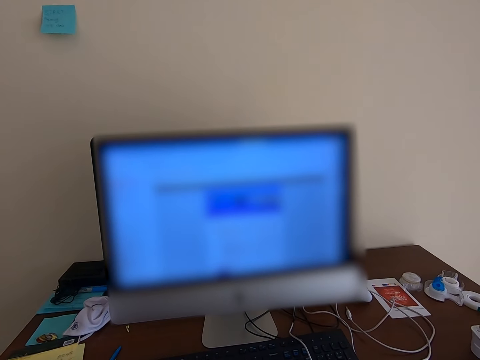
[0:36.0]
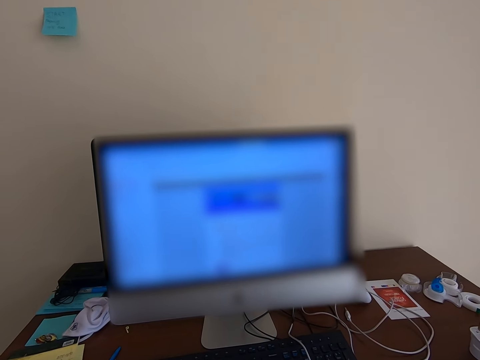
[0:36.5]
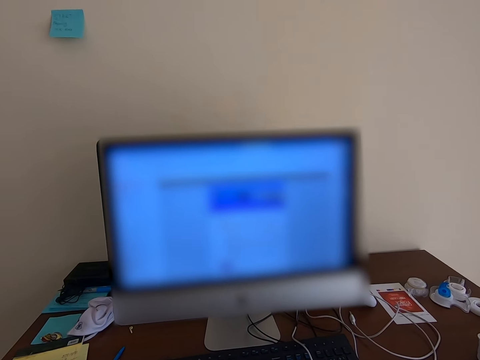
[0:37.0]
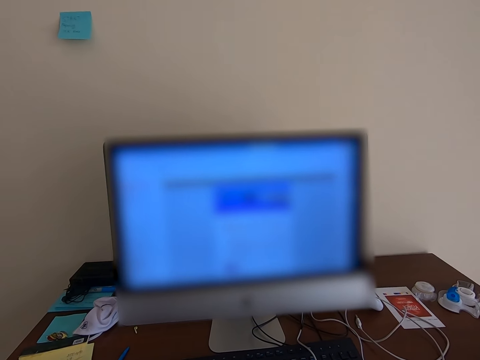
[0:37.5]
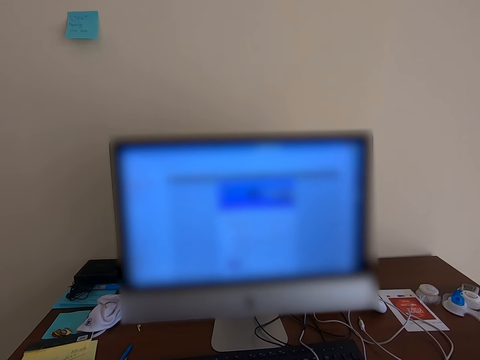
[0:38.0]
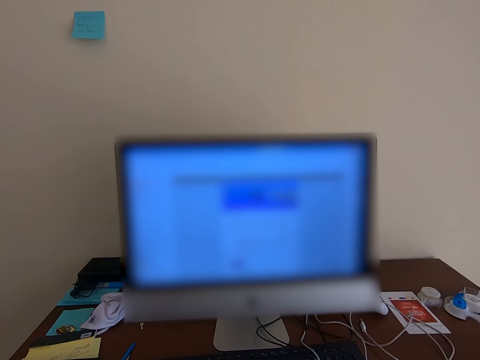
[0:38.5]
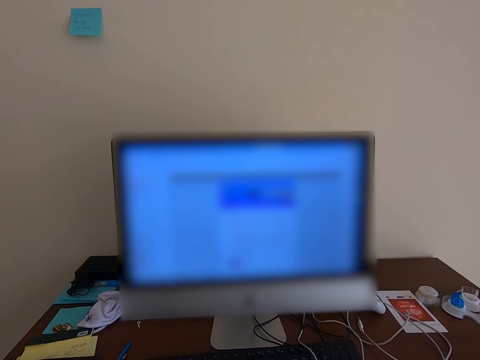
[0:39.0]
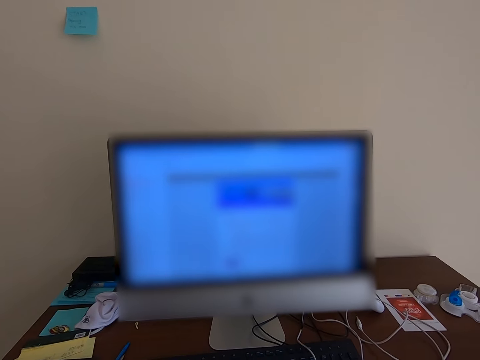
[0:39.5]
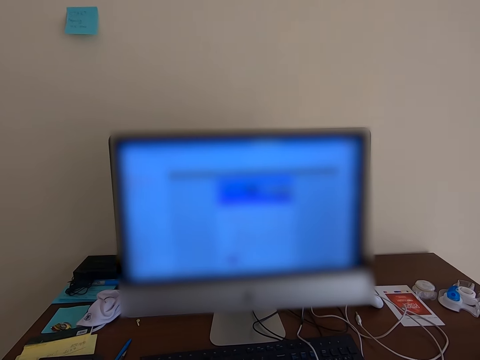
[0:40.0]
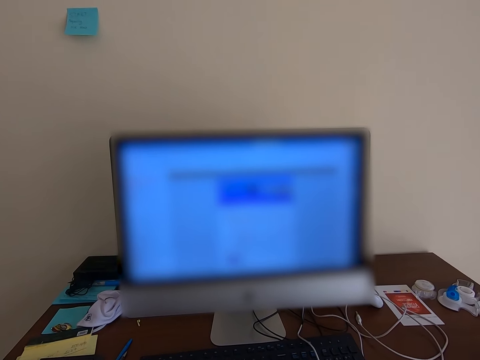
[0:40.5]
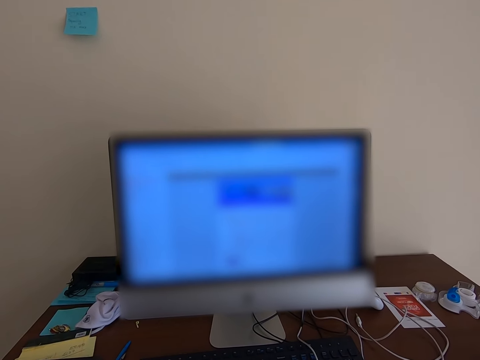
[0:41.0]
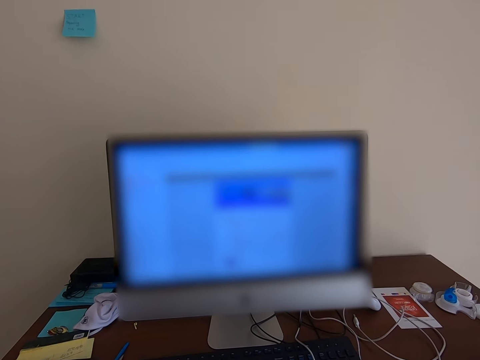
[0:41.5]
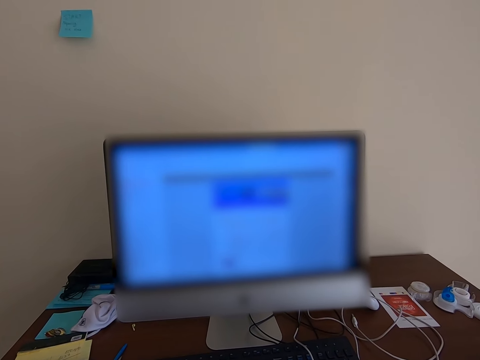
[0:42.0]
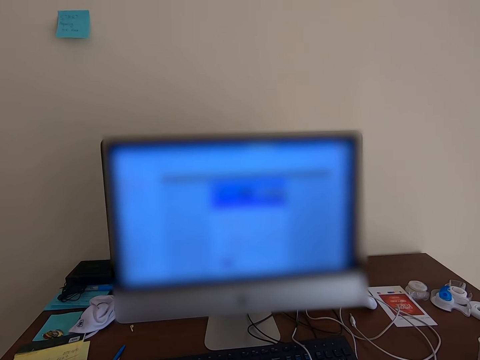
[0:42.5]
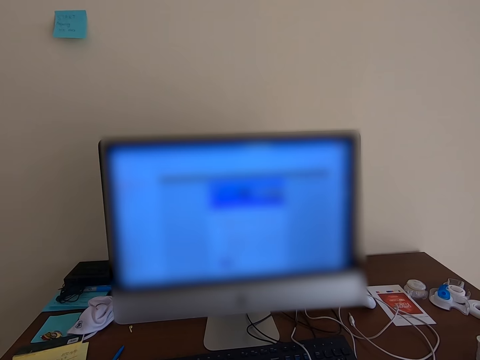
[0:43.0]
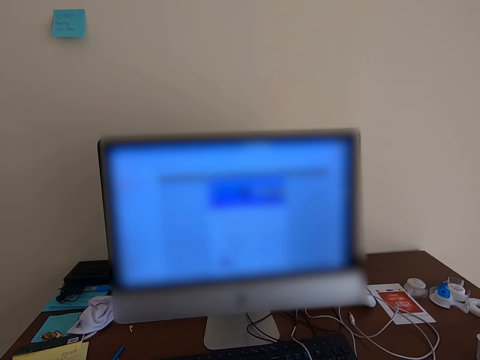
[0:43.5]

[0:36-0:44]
The camera wearer scrolls using a mouse.

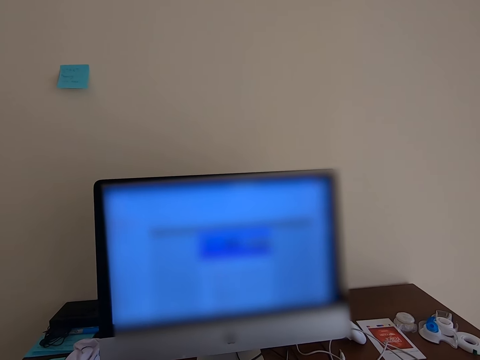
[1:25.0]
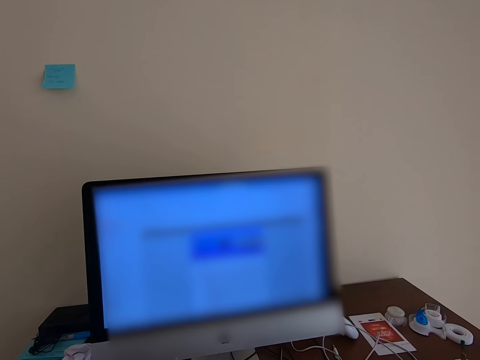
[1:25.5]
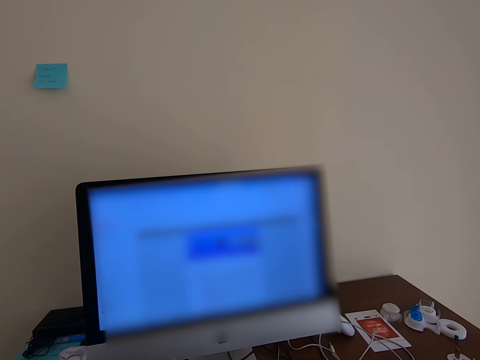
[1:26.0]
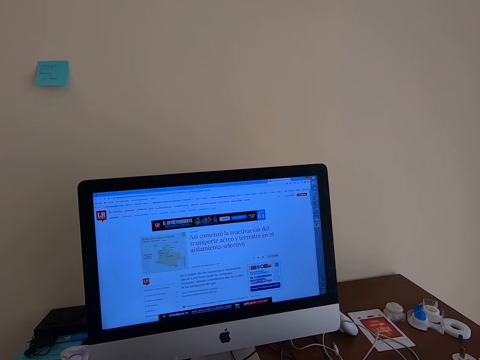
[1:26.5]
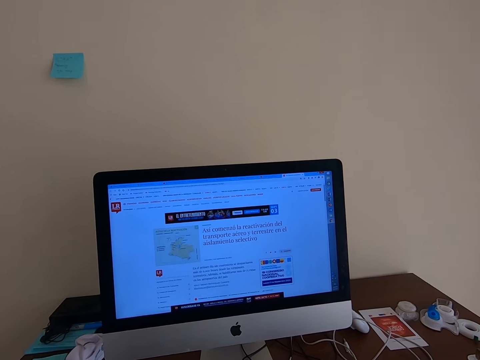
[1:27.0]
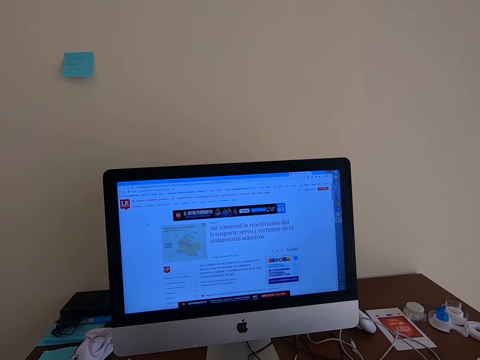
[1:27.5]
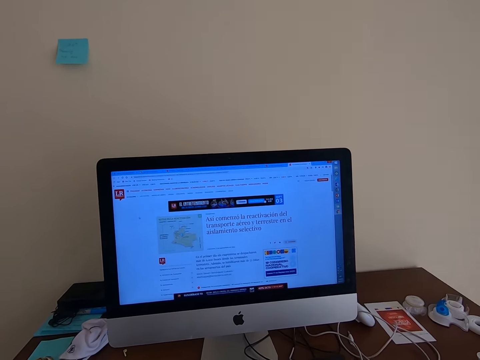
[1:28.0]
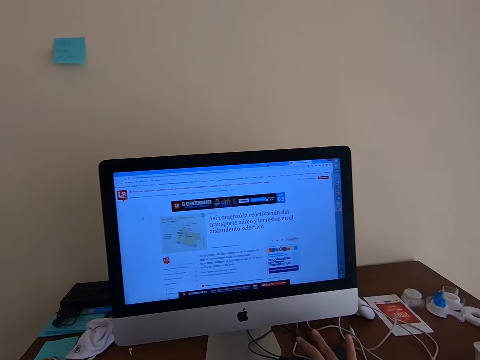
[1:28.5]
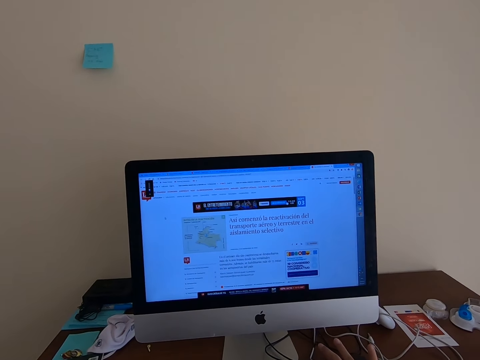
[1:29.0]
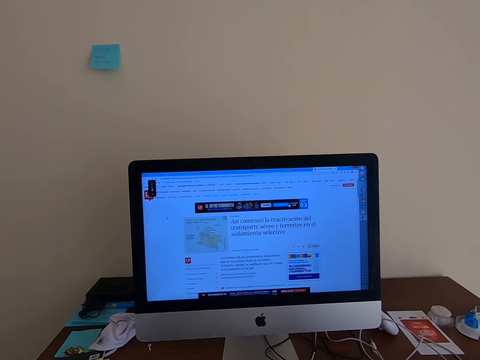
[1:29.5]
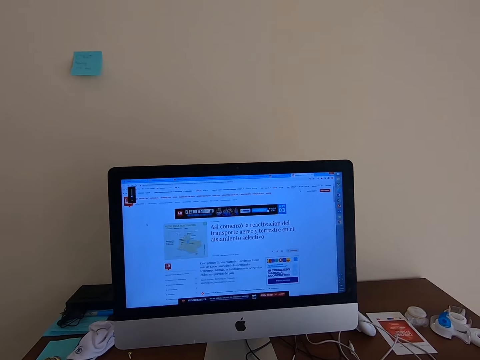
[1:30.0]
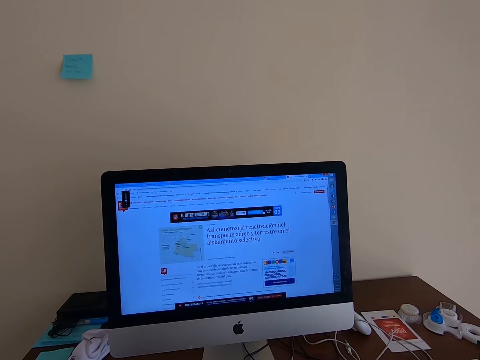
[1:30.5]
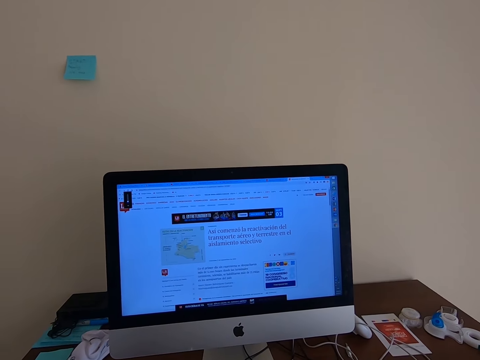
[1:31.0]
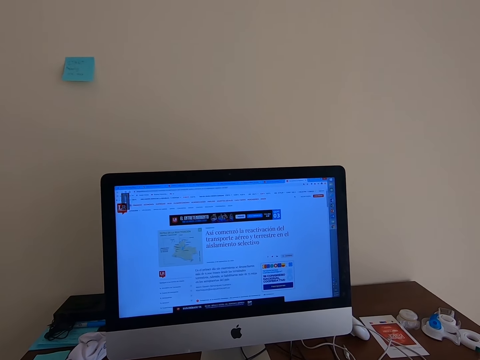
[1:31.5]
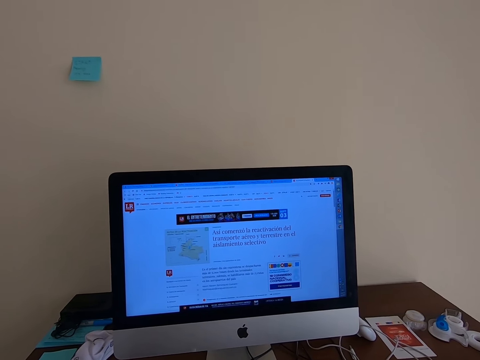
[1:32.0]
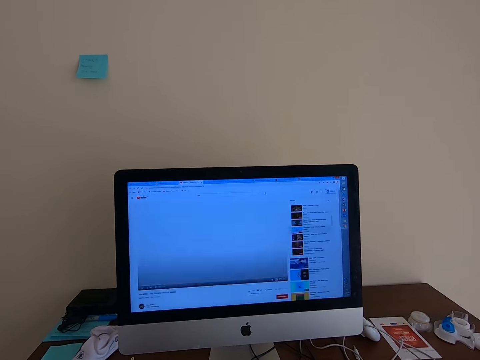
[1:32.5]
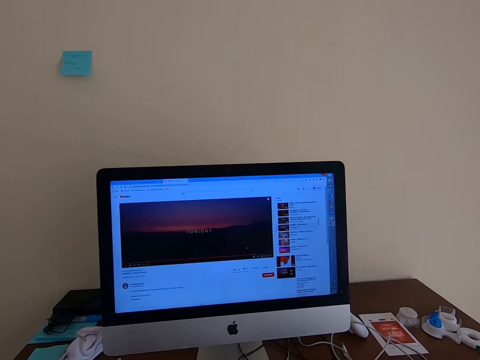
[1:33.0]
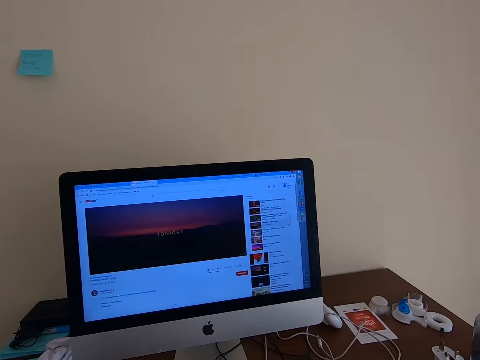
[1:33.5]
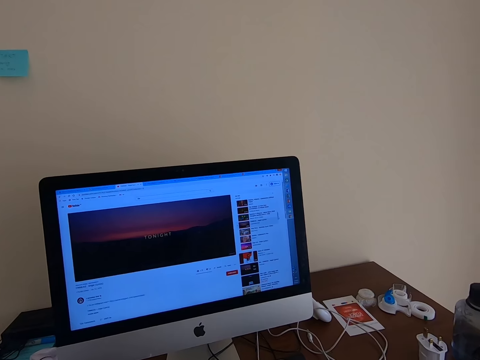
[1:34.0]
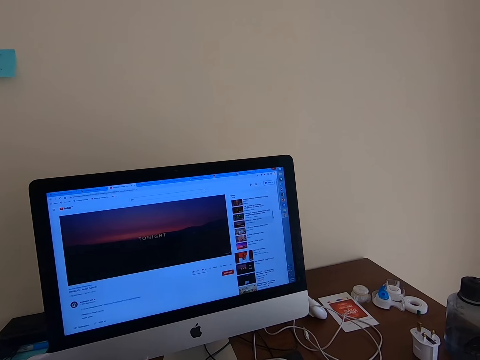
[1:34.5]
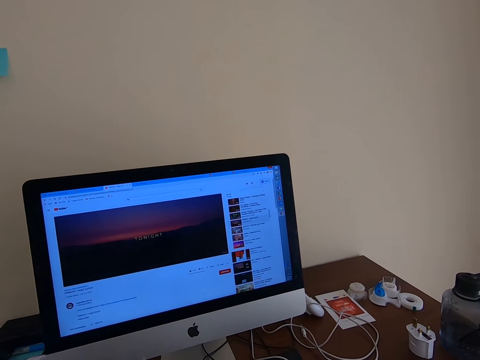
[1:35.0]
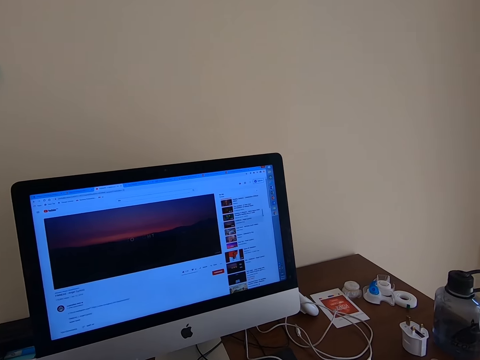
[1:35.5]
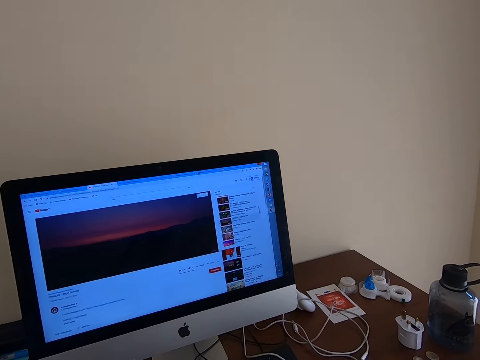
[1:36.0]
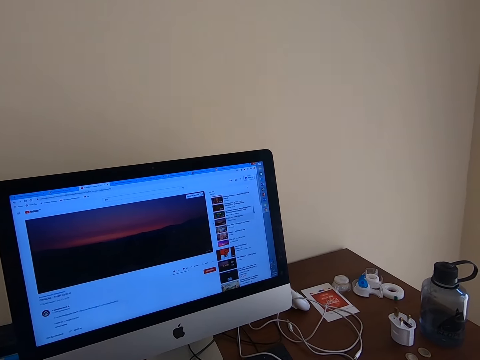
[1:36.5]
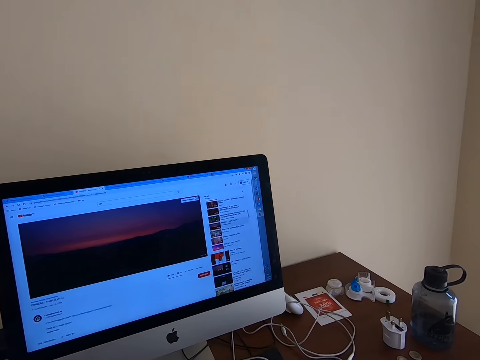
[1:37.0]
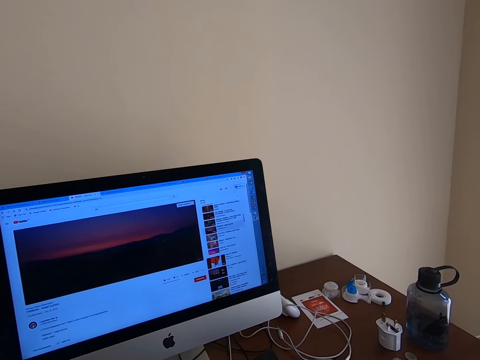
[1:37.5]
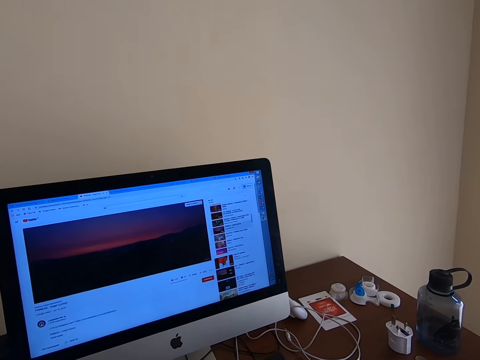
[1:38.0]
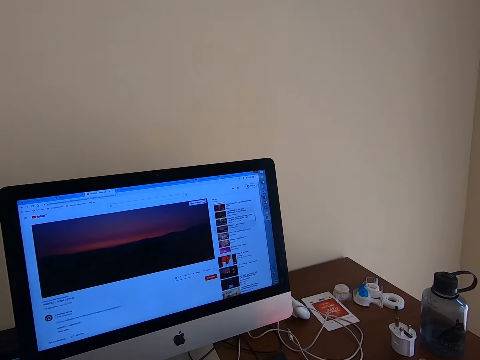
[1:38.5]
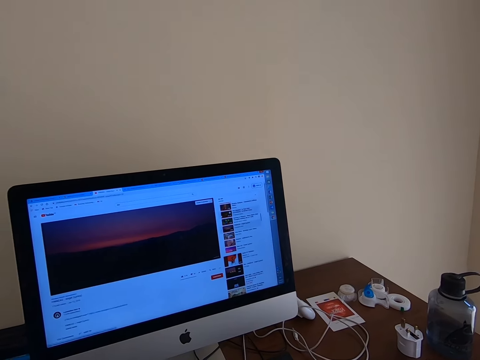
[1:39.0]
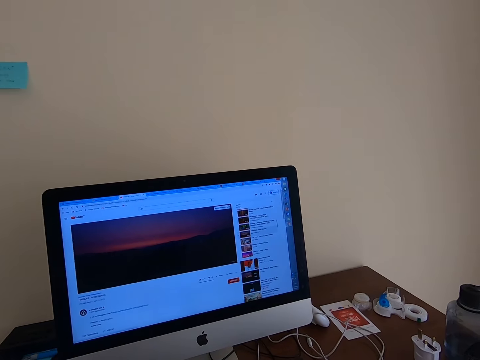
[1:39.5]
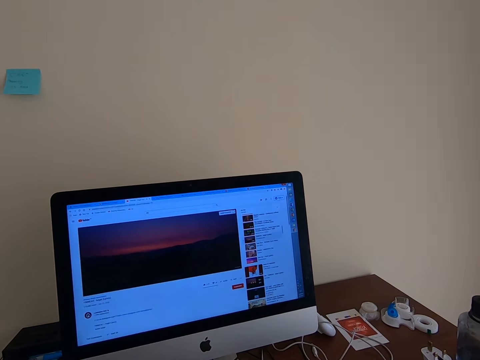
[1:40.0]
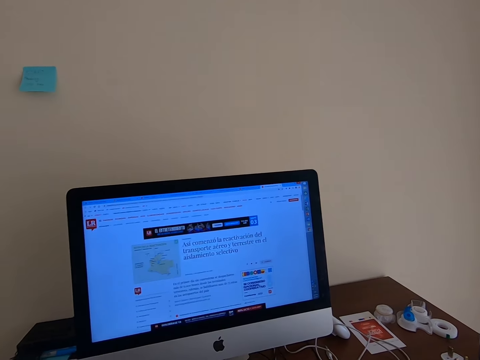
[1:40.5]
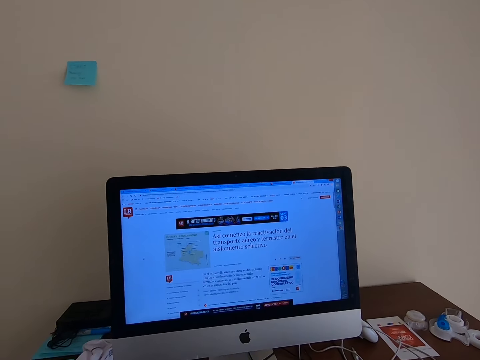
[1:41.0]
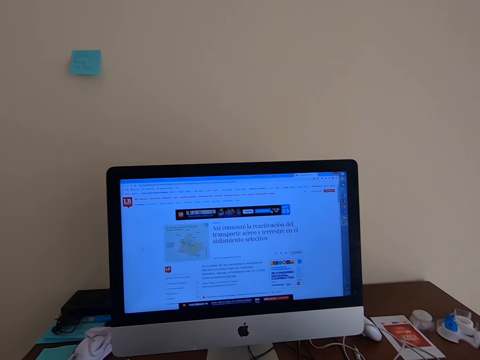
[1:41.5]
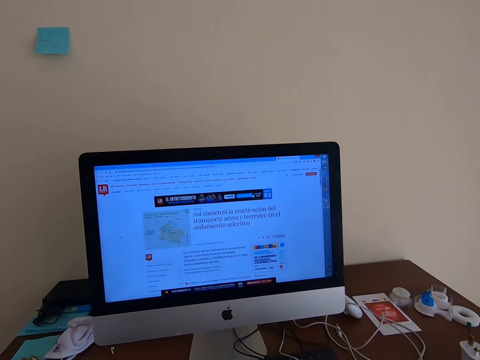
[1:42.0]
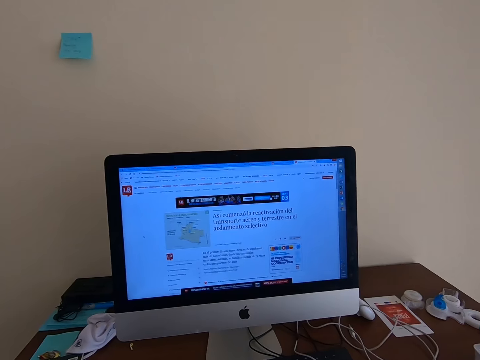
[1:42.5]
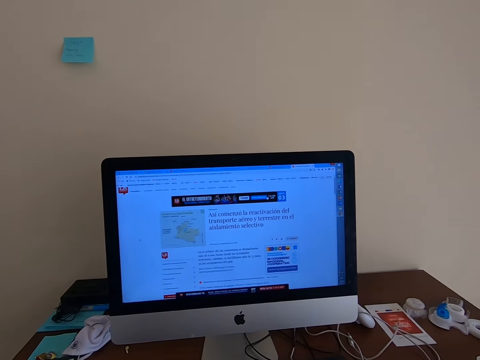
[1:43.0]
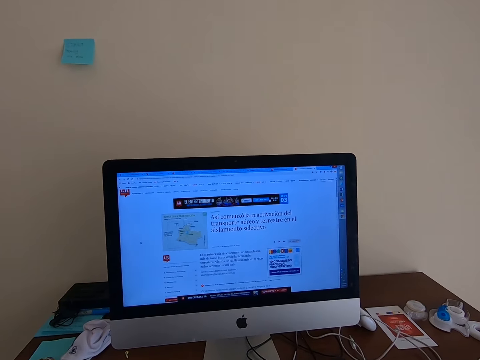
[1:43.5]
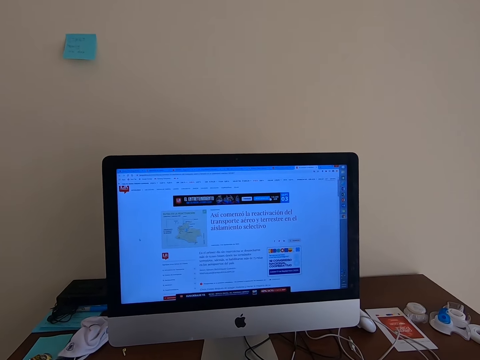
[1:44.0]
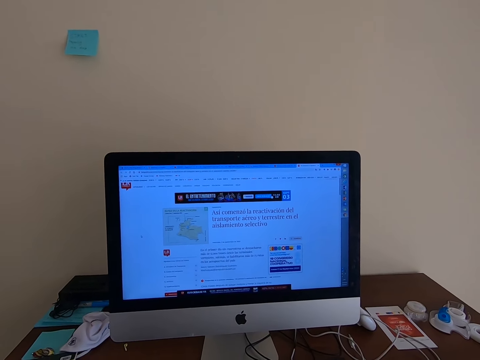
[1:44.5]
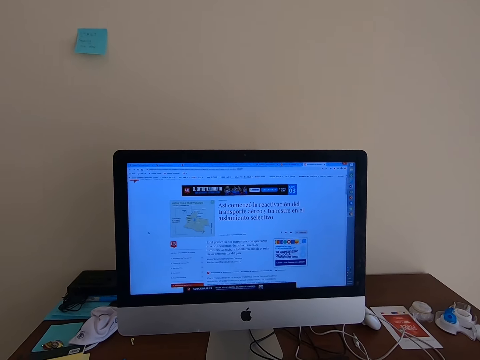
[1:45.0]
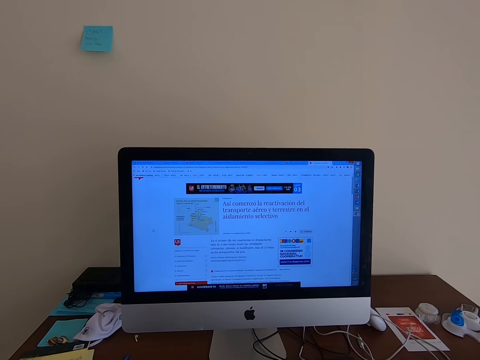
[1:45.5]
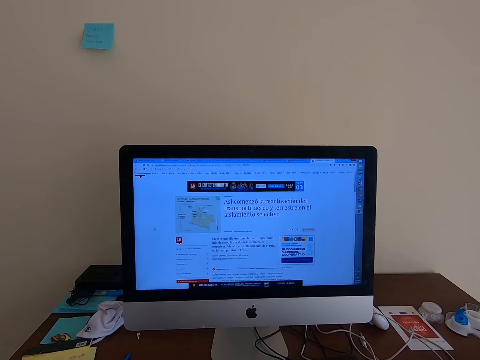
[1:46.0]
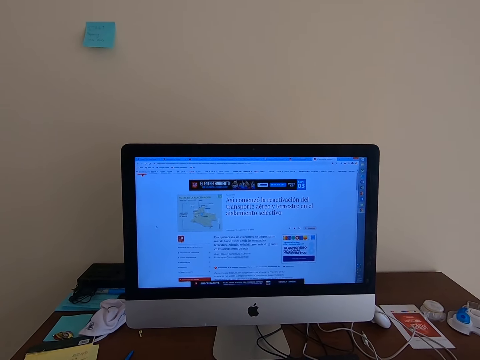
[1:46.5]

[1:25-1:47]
The camera wearer looks around a house. They open a new tab in a monitor, click a mouse and look around the house. They click the mouse, open a new tab in the monitor, look at the monitor and click the mouse. They scroll on the monitor with the mouse and look at the monitor.
